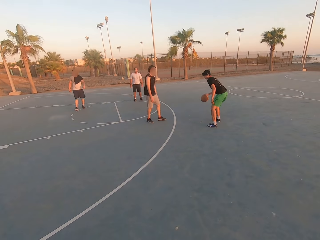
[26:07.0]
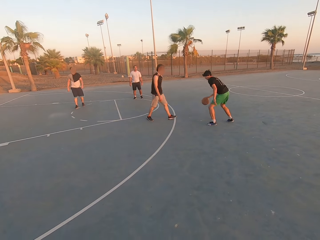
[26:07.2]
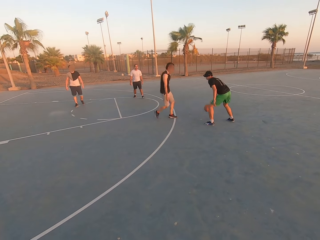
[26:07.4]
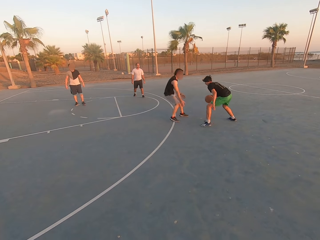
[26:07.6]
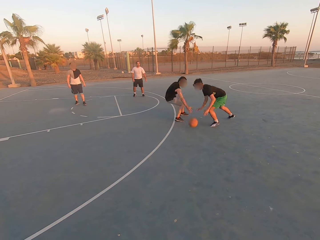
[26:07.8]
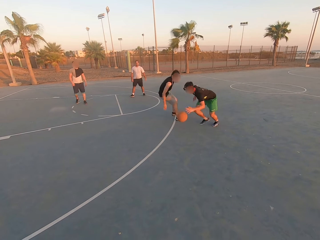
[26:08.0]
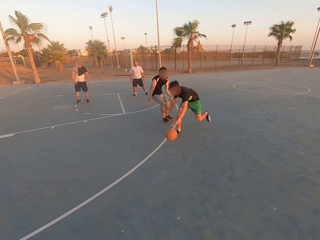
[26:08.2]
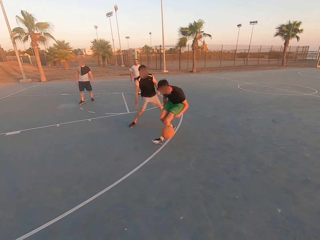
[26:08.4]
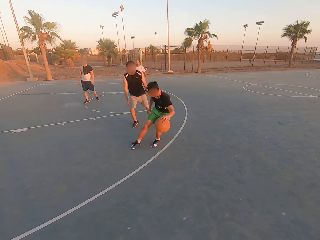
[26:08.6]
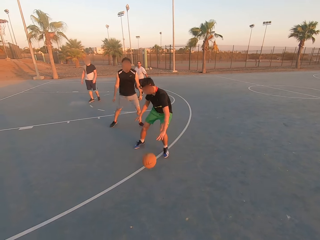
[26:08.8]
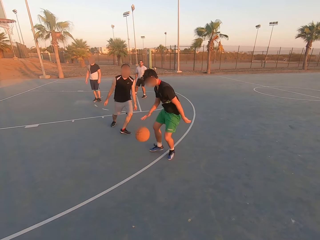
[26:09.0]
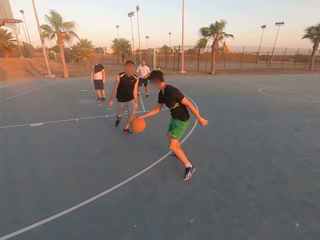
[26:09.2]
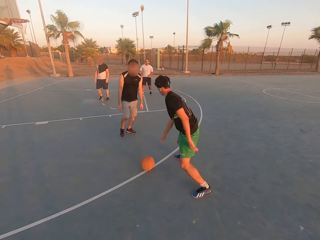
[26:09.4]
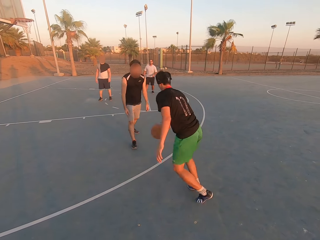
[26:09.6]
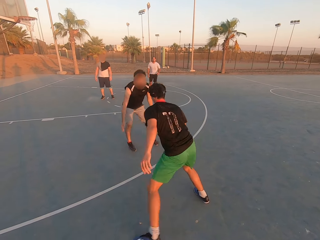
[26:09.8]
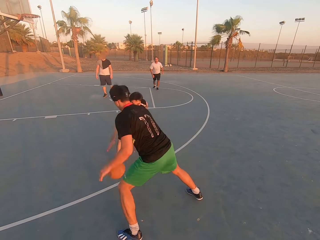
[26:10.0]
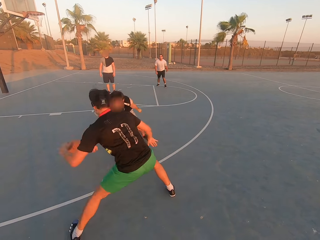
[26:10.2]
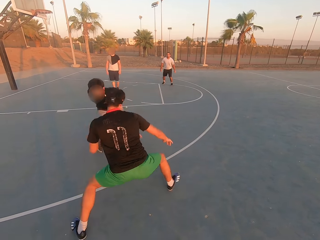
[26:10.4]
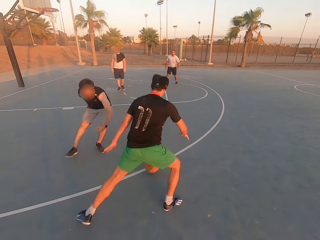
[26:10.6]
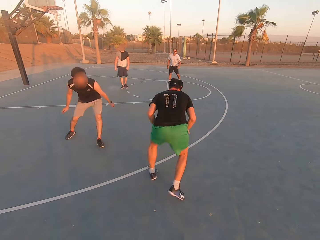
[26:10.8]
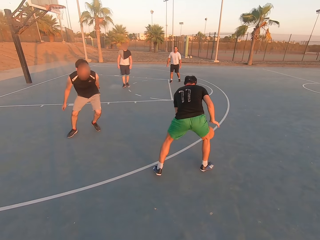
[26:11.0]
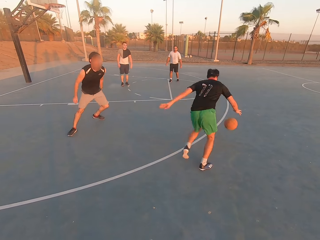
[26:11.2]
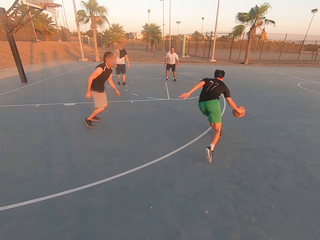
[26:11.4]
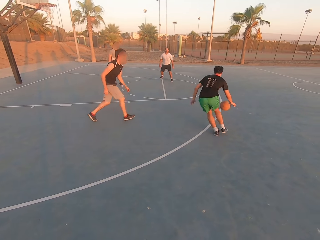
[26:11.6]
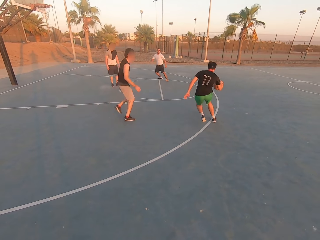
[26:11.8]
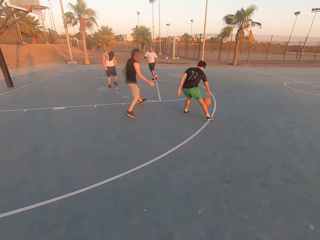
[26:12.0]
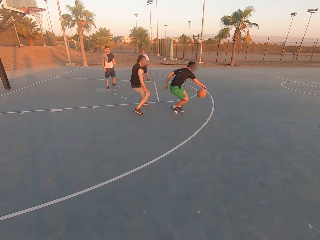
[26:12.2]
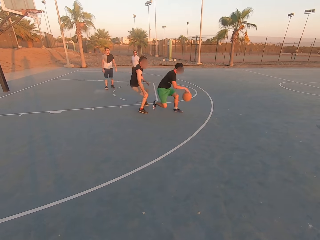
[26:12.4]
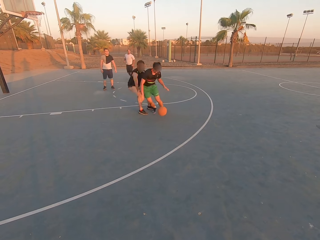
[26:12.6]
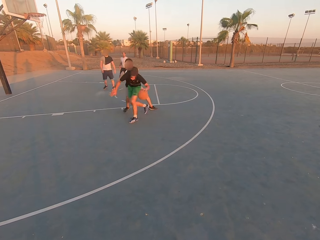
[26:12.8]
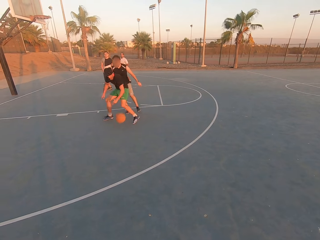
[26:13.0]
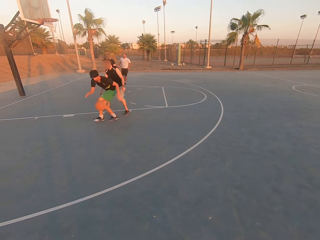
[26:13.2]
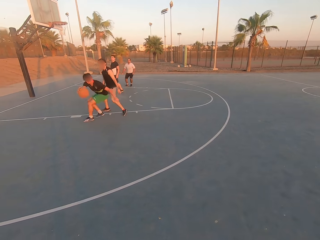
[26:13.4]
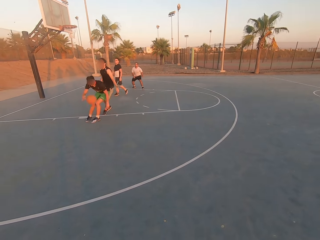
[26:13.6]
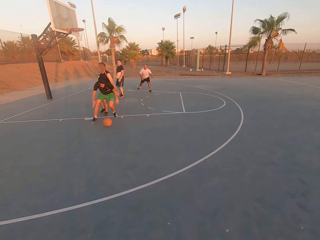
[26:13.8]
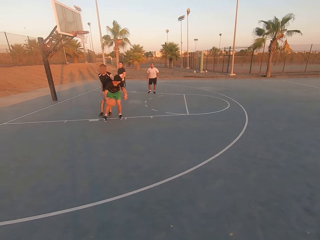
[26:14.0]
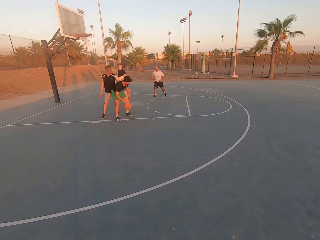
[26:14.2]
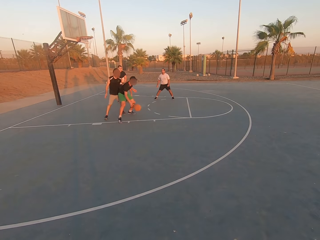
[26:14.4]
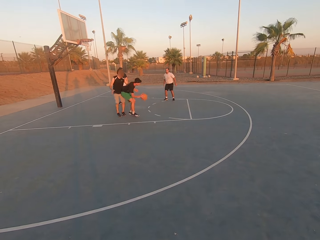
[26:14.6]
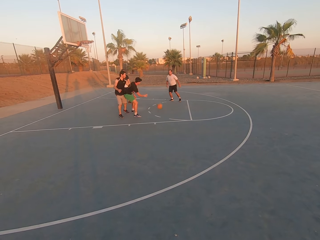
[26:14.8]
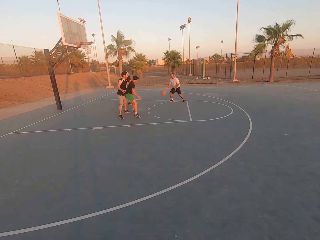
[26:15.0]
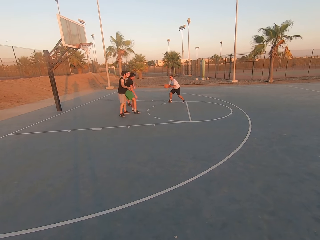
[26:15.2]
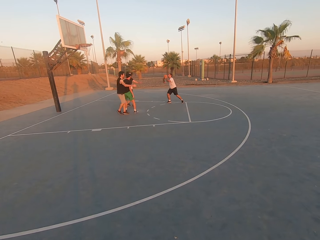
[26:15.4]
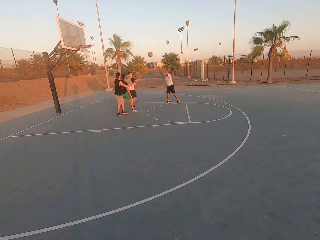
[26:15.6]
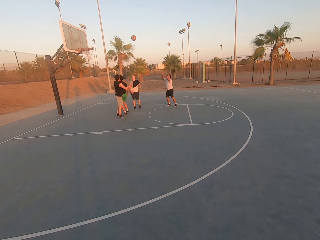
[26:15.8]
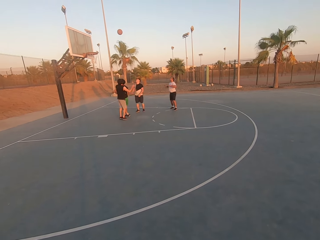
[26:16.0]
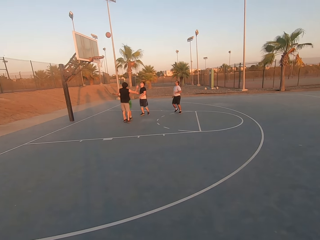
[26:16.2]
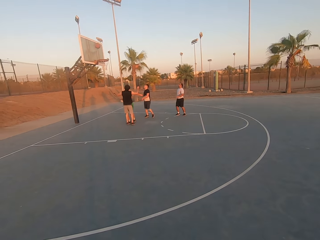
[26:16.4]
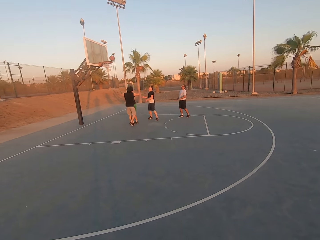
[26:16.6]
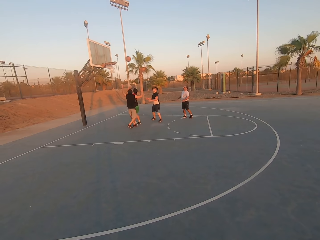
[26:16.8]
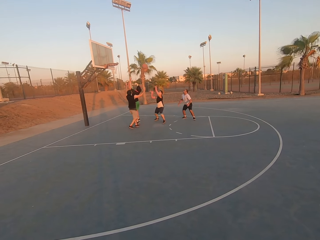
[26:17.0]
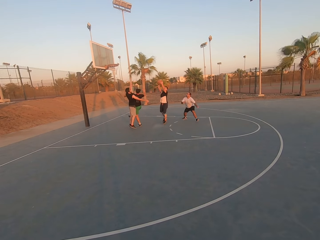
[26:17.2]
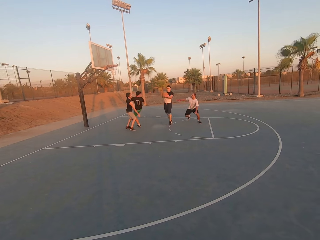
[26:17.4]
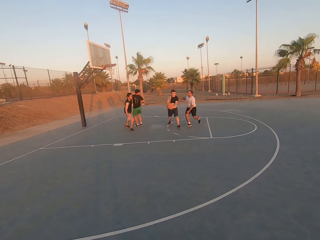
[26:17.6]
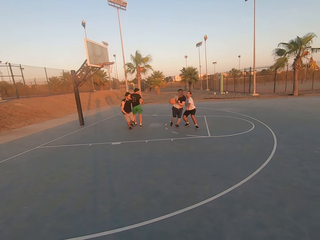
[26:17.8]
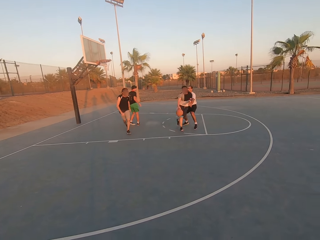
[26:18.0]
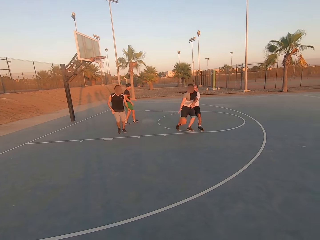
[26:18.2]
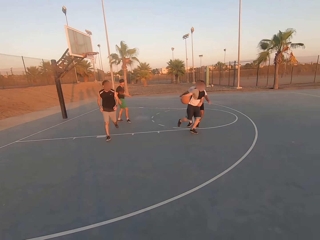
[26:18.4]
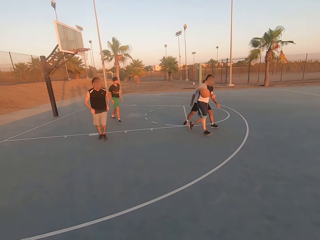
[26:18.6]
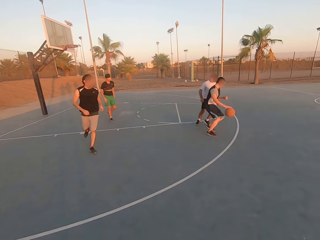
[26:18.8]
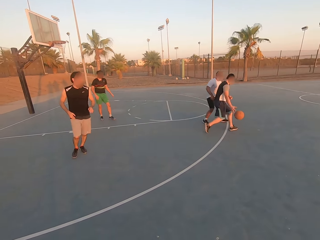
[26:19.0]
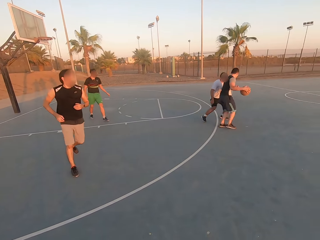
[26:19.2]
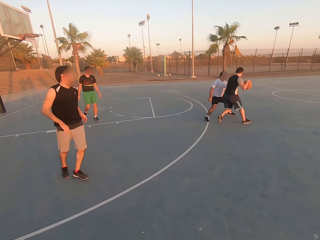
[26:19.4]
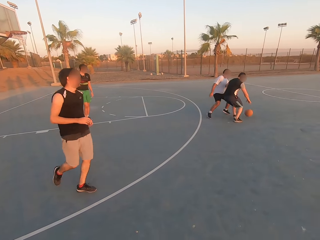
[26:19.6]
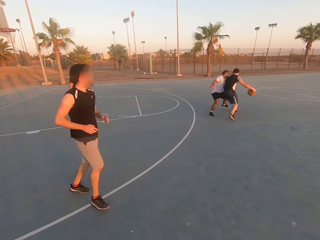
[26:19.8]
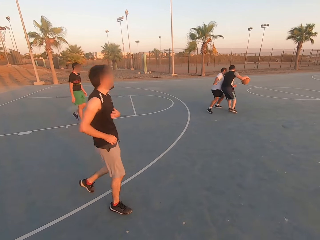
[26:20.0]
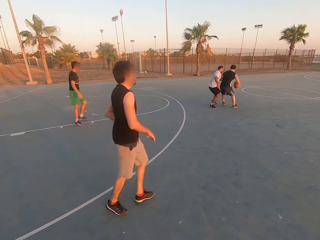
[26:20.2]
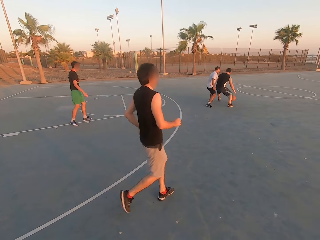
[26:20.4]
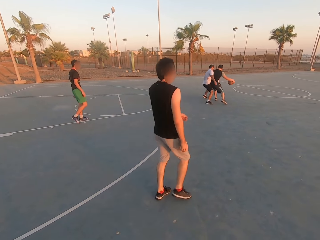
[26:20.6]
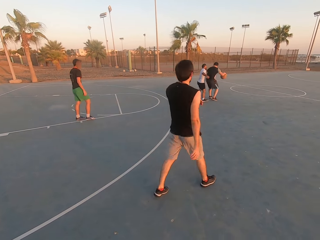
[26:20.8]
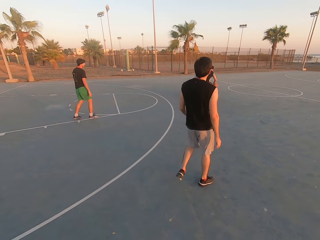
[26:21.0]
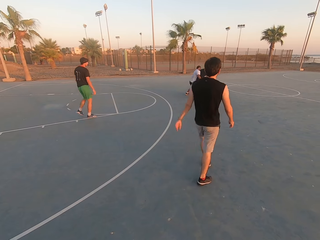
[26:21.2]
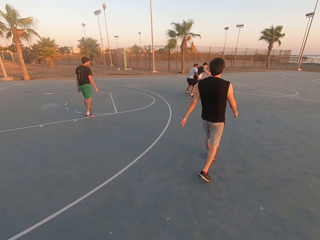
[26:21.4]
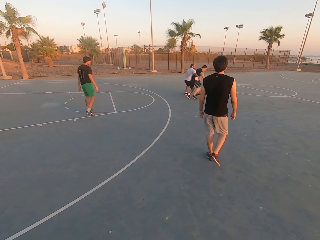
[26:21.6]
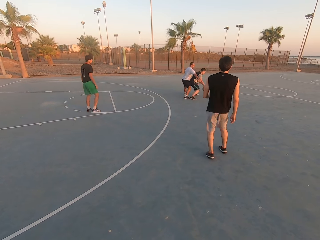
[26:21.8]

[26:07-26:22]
A man shields. Another man throws the ball to a third man. The third man picks up the ball. The first man throws the ball in the hoop. The third man throws the ball on the ring. A fourth man picks up the ball. The third man shields. The fourth man dribbles the ball.

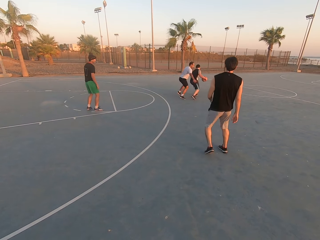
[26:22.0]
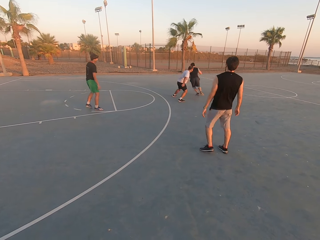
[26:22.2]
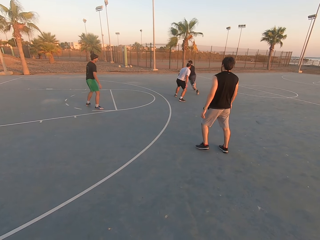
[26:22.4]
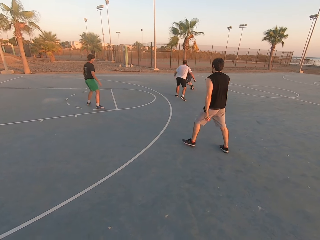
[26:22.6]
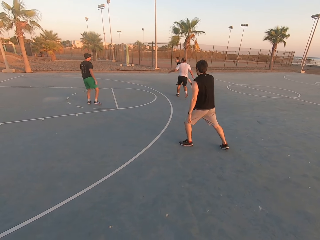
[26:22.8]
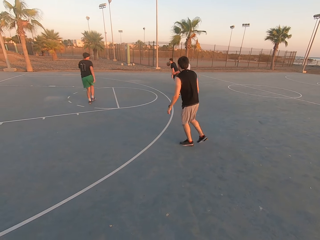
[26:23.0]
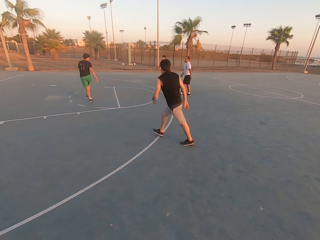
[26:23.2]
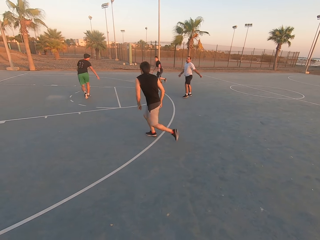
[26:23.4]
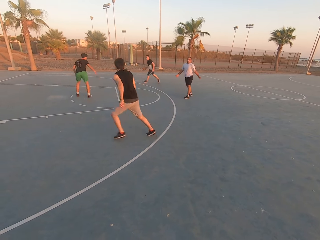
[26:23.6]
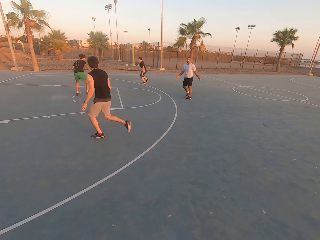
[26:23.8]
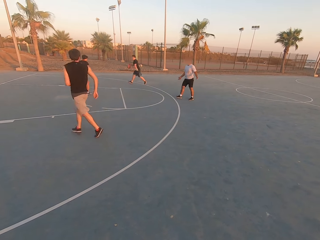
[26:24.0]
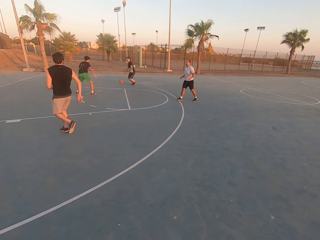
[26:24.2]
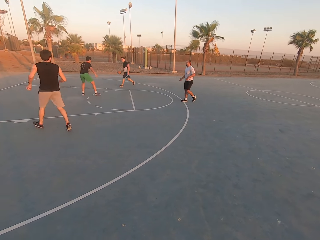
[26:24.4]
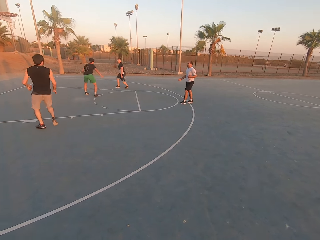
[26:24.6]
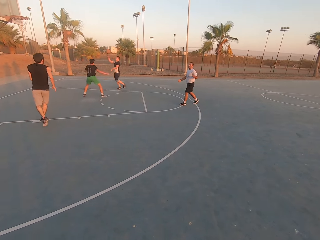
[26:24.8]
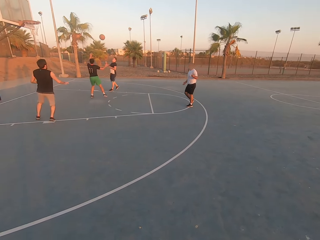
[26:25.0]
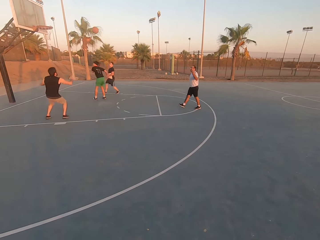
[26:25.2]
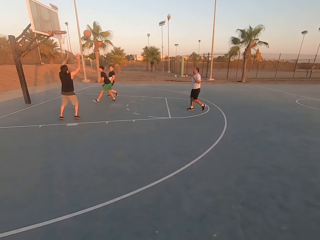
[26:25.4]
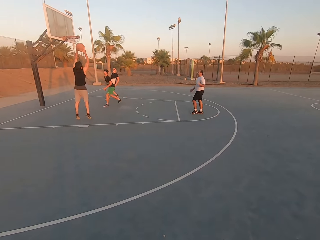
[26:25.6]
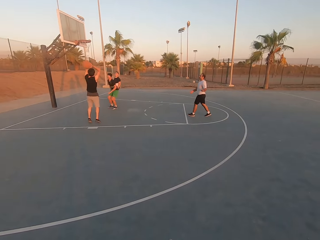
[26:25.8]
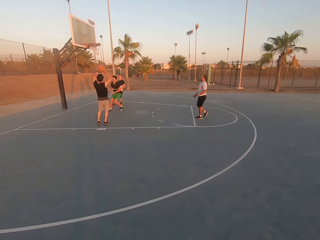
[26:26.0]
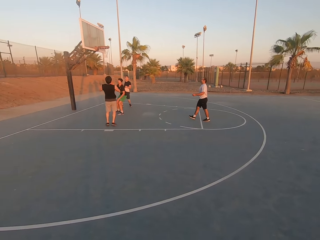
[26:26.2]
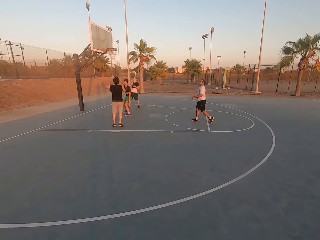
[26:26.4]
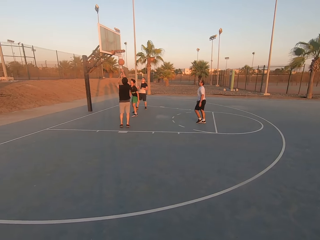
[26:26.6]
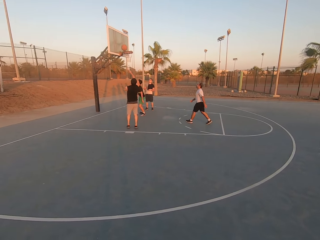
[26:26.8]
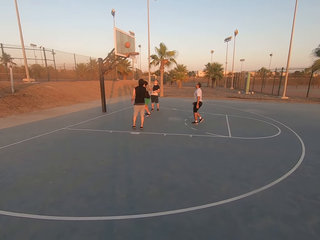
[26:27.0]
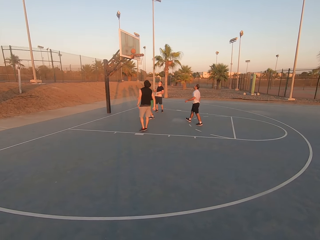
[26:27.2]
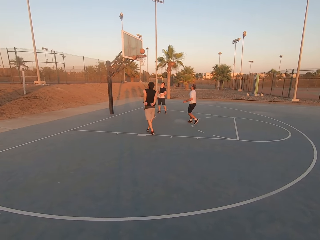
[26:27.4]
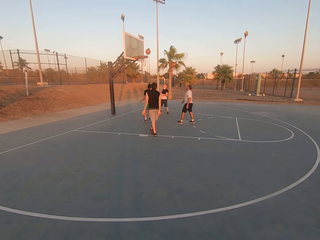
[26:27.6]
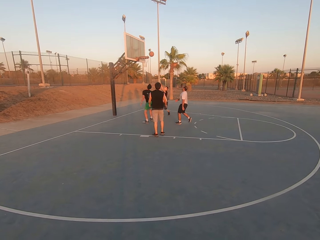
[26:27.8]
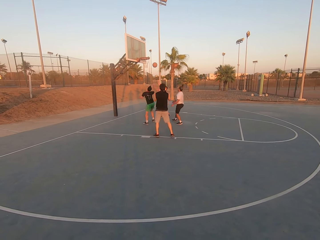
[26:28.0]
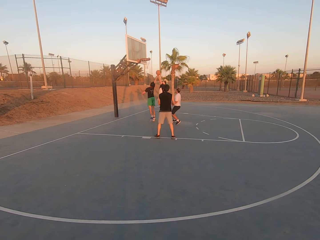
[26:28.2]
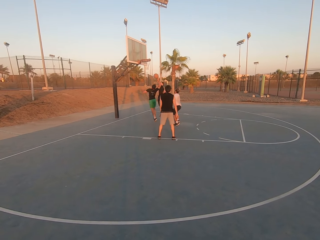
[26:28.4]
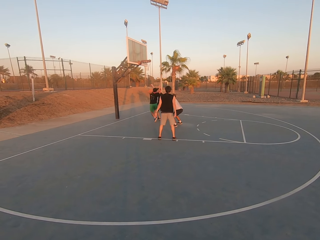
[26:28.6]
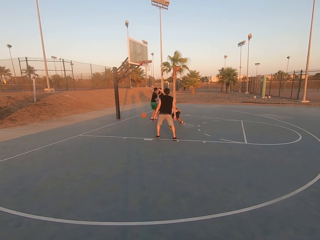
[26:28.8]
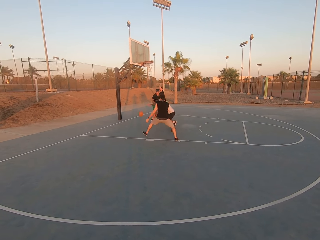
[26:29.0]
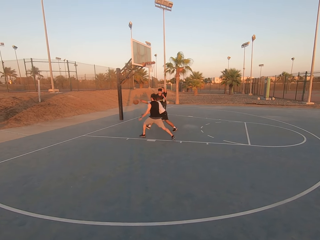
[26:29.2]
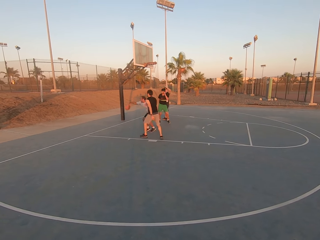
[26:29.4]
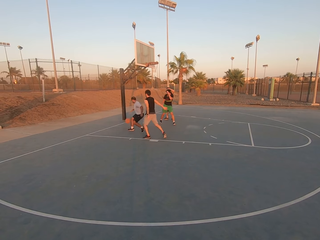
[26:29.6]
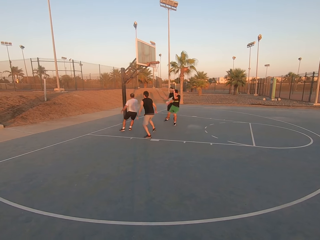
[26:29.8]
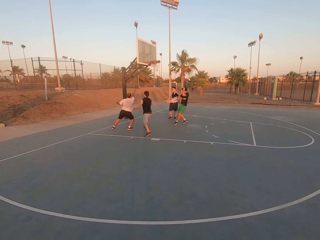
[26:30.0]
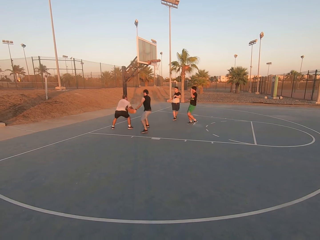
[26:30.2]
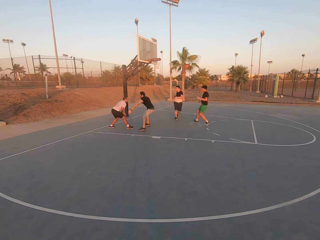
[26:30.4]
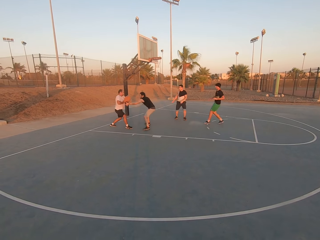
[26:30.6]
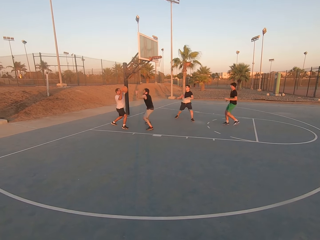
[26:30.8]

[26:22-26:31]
A man throws the ball to another man. The other man picks up the ball and throws the ball in the hoop. The first man taps the ball. A third man touches the ball. A fourth man dribbles the ball.
